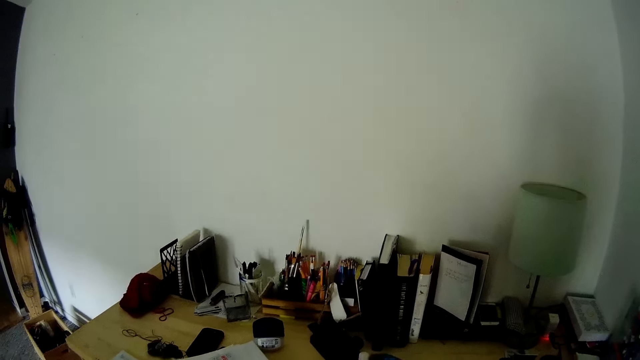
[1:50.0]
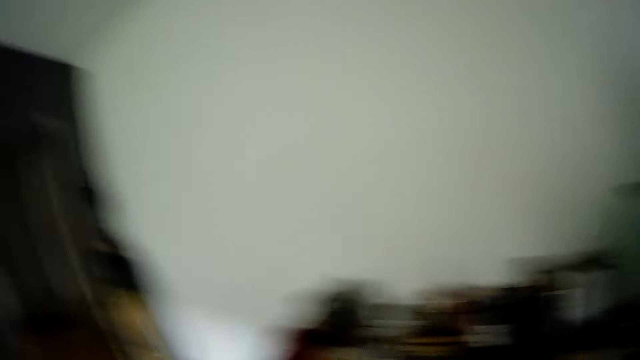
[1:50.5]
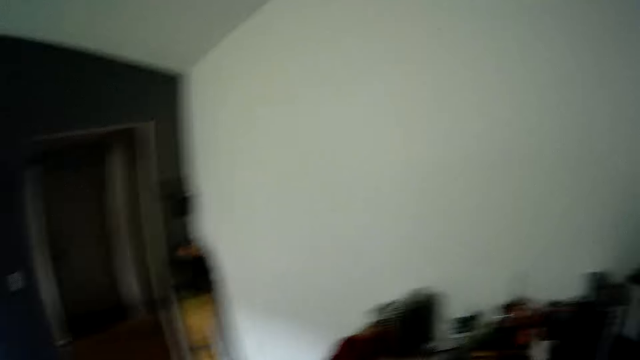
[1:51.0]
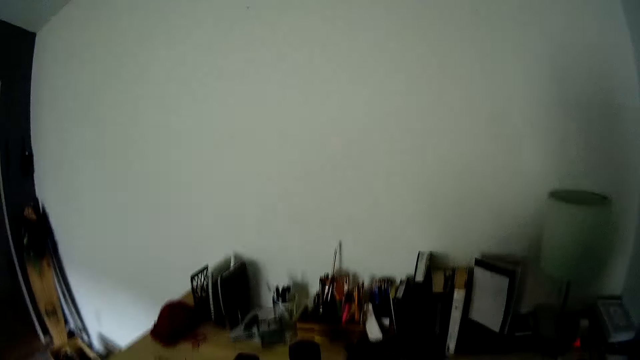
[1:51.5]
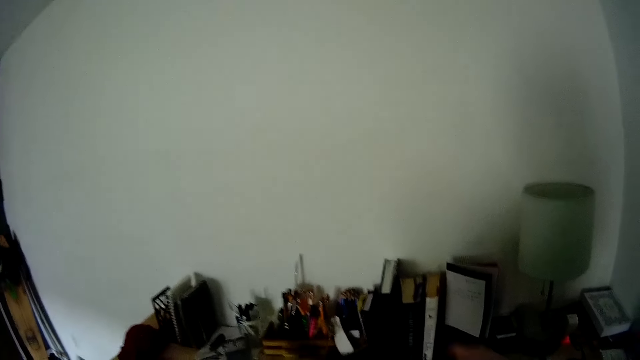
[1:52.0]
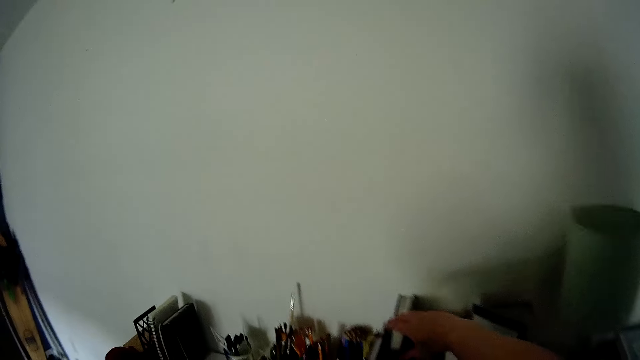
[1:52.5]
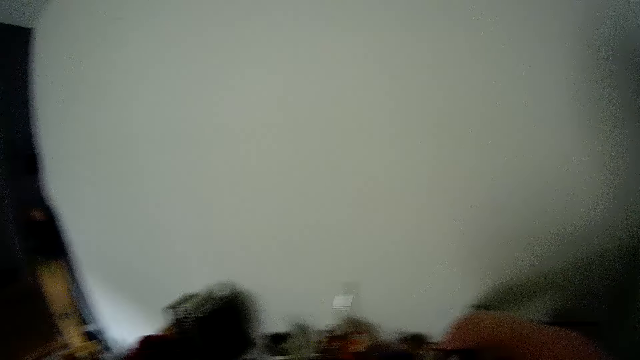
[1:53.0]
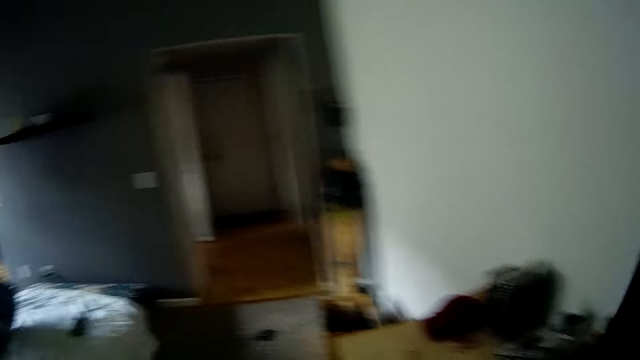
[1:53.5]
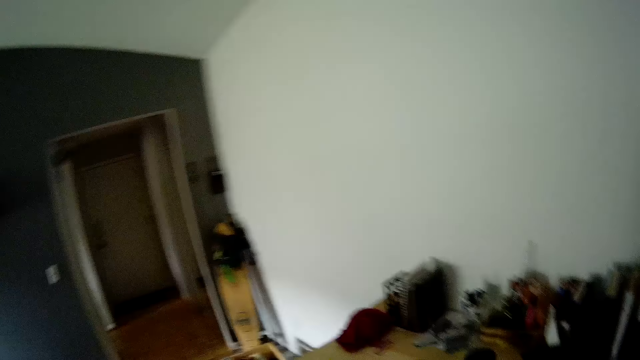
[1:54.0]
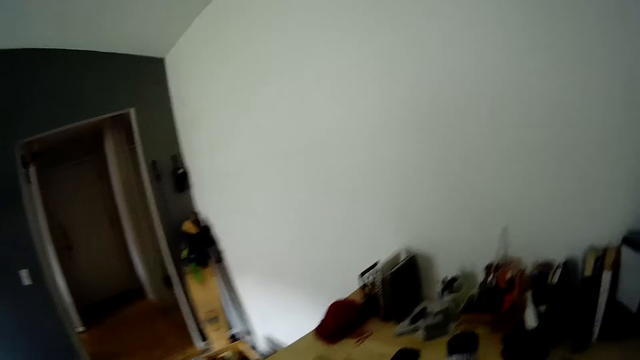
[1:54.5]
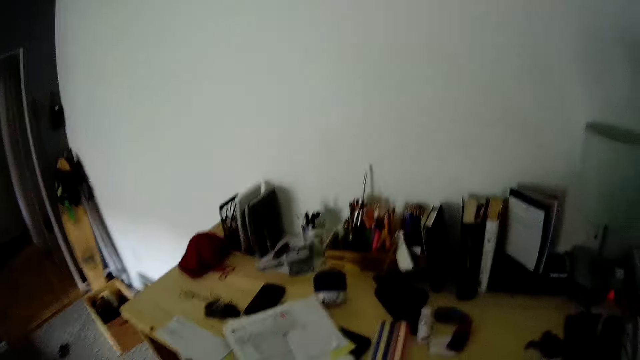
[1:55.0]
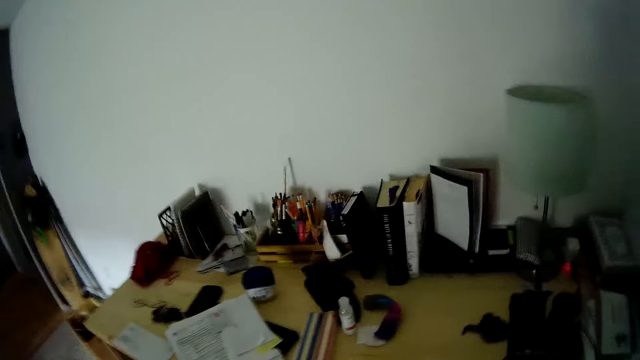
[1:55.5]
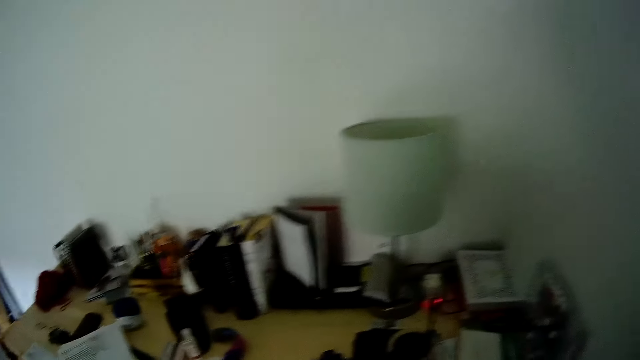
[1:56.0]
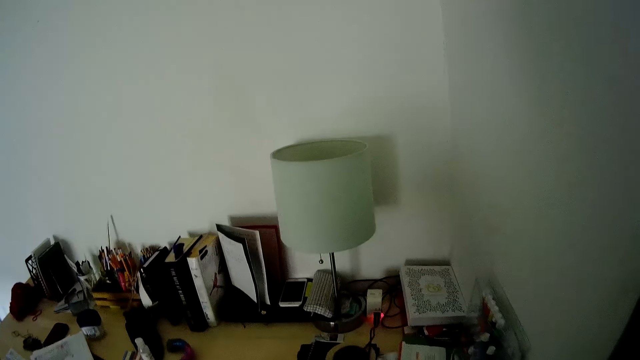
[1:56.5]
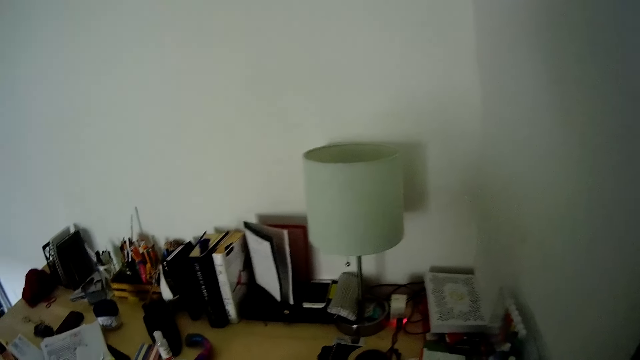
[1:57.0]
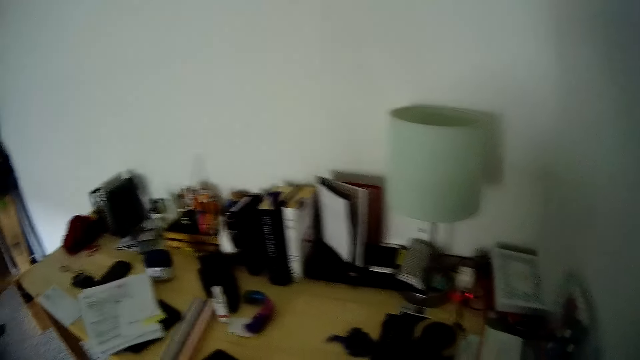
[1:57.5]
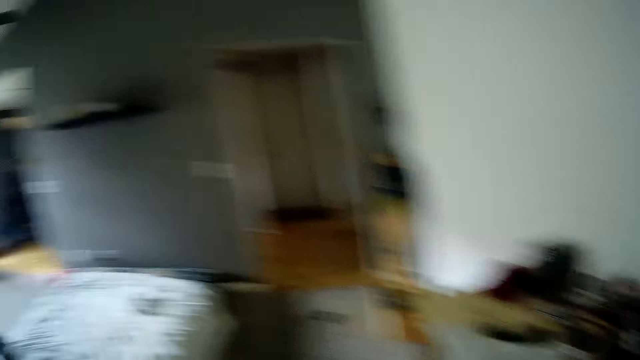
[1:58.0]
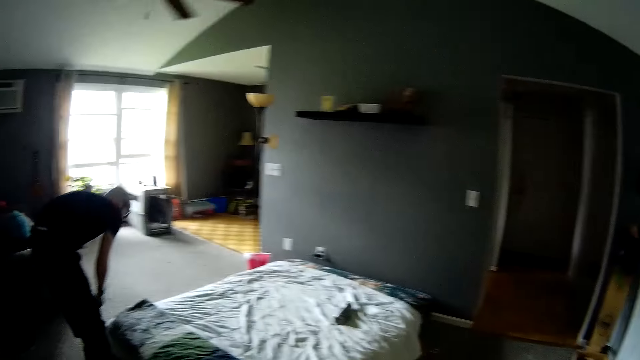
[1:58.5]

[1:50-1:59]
The camera wearer picks up a book from the table with her right hand.

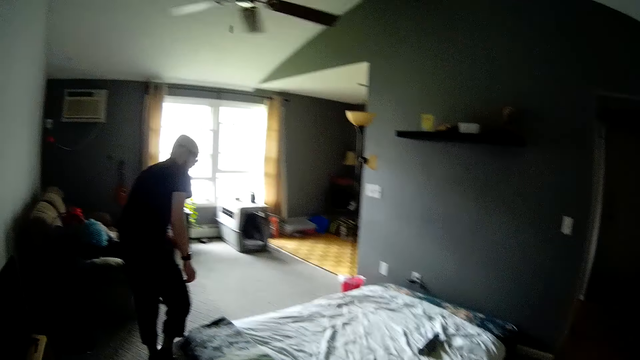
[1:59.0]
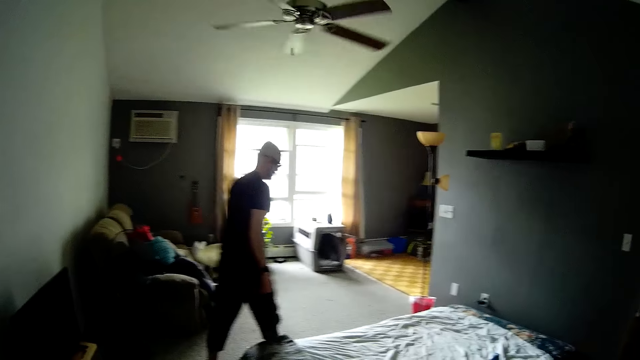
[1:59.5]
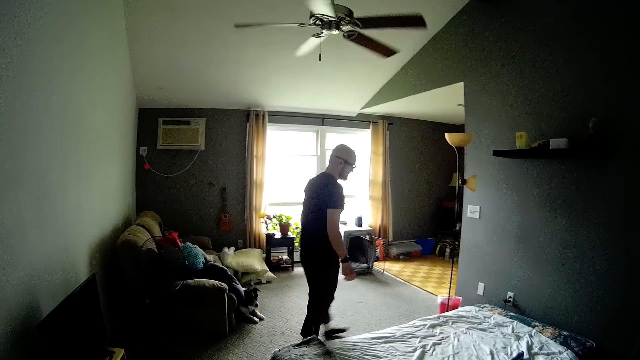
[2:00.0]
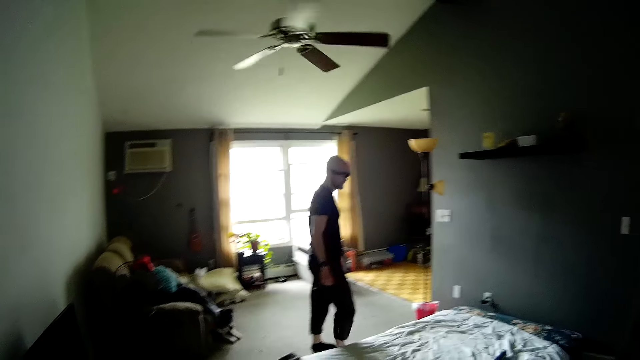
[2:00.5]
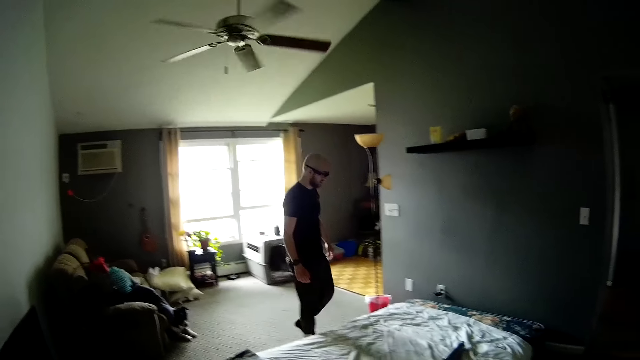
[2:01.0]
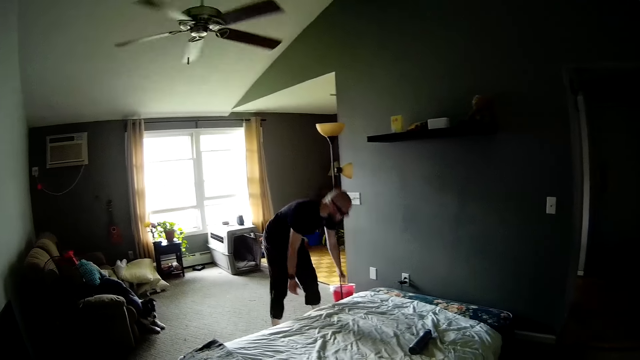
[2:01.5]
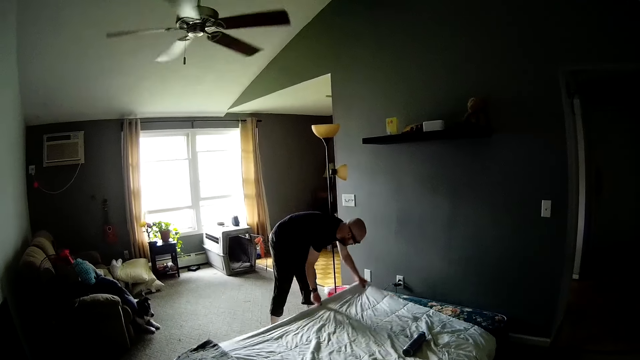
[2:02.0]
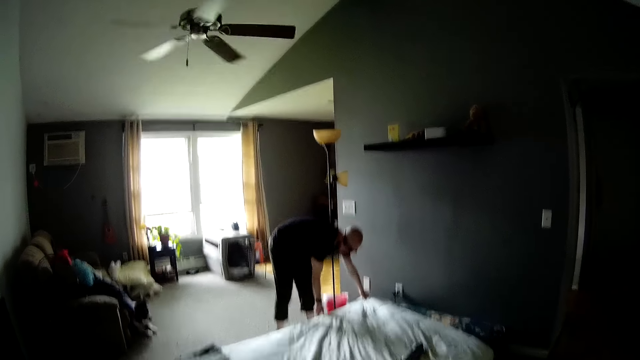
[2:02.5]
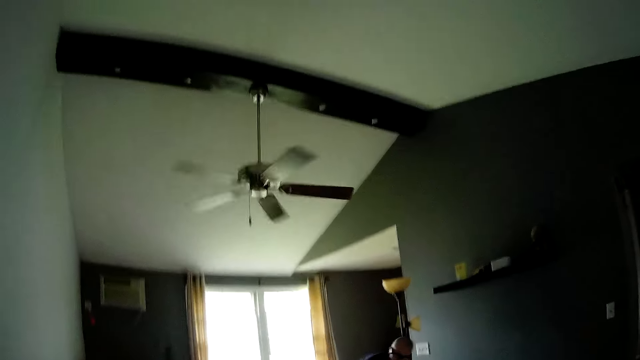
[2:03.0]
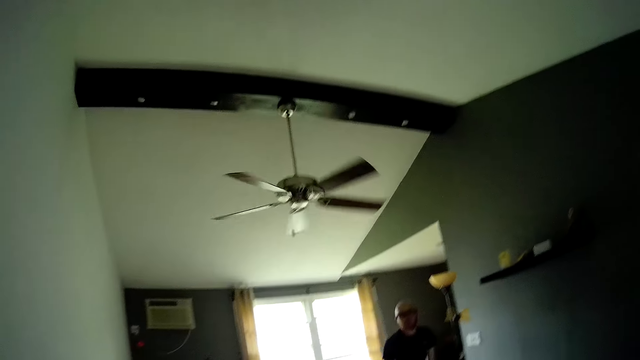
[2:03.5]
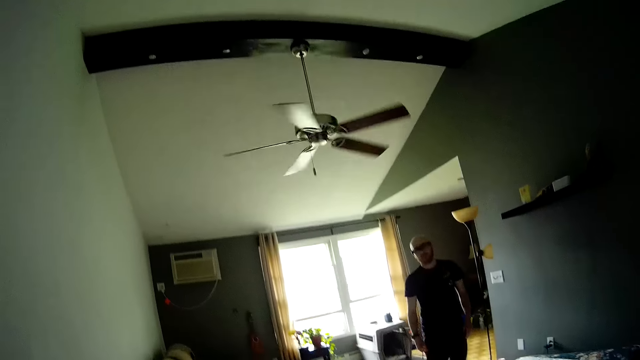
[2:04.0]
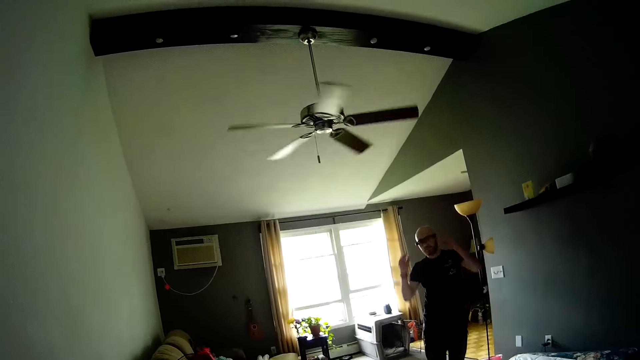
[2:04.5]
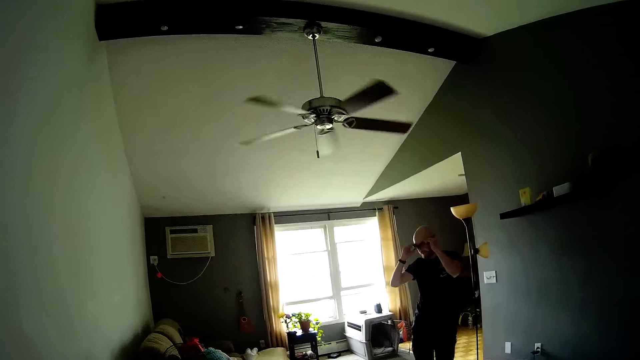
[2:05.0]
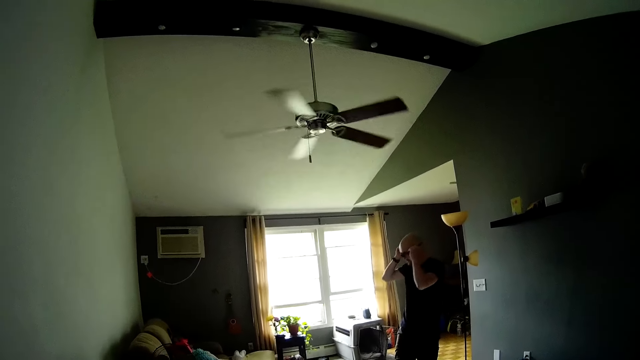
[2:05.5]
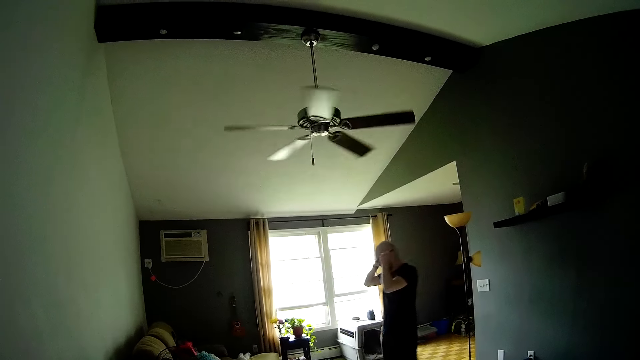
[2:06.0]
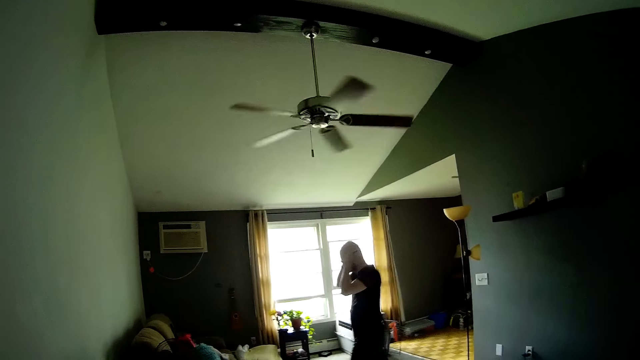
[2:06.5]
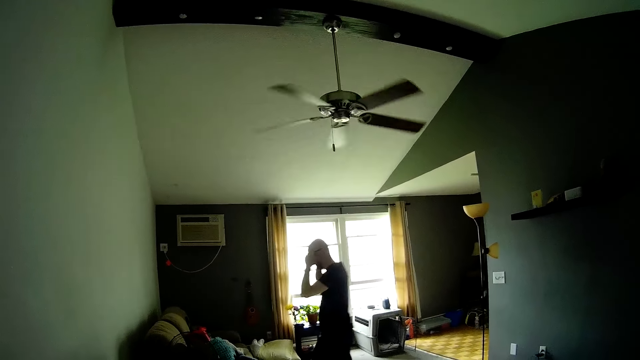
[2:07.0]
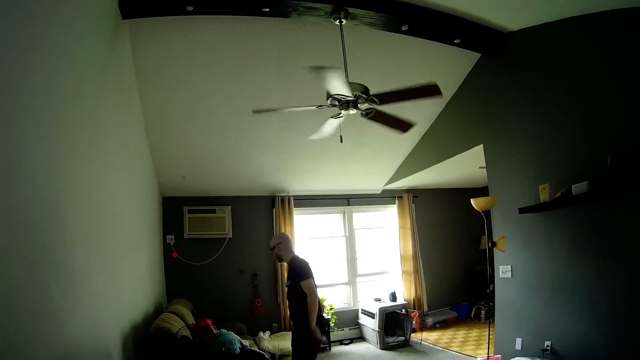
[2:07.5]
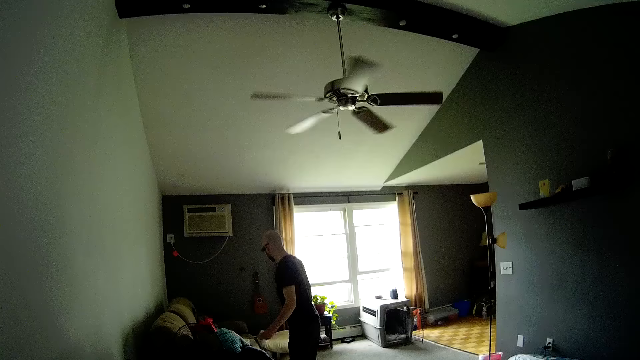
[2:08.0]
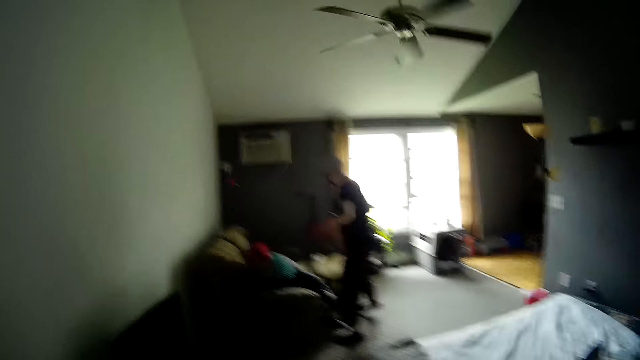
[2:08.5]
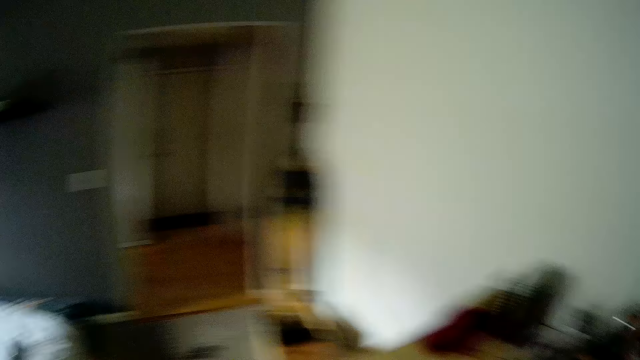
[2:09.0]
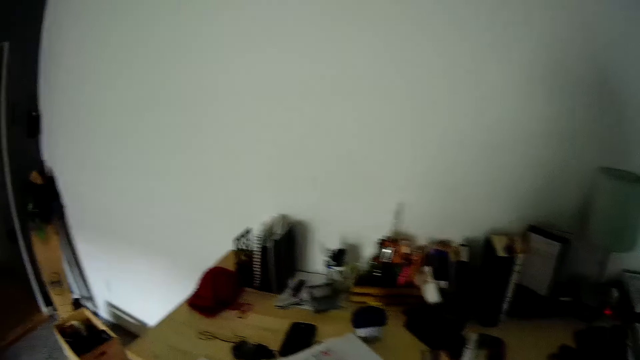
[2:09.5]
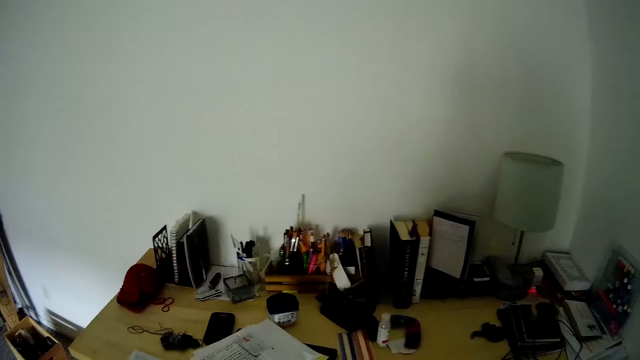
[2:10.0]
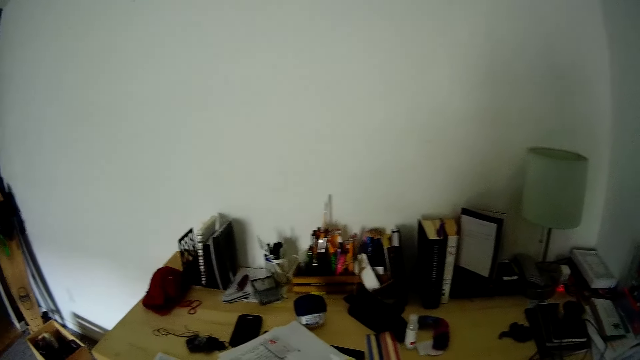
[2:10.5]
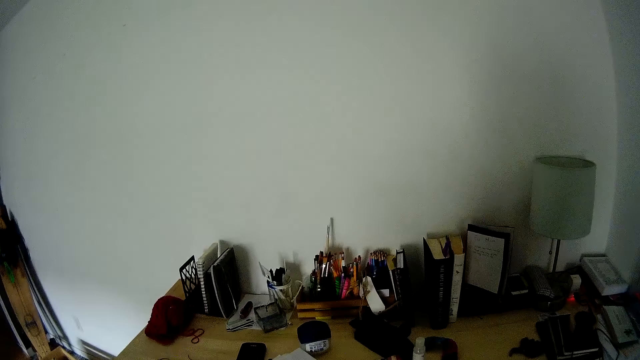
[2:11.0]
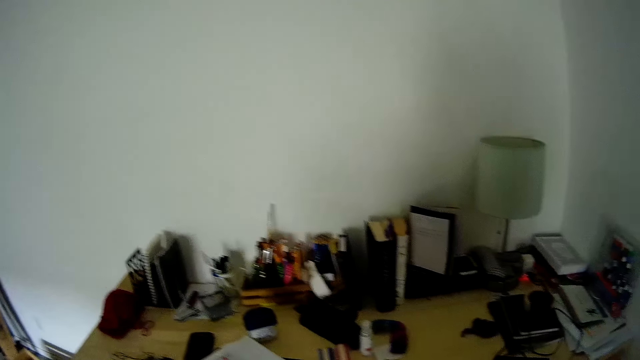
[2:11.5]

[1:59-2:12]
A man talks to the camera wearer. The man adjusts a bedspread on the bed with both hands. The man adjusts his glasses on his face with both hands. The camera wearer talks to the man. The man talks to the camera wearer. The camera wearer looks around.
